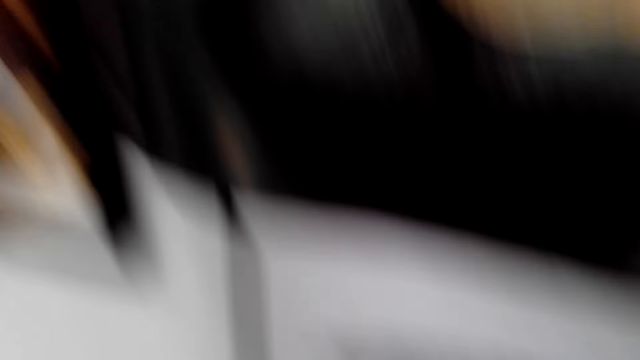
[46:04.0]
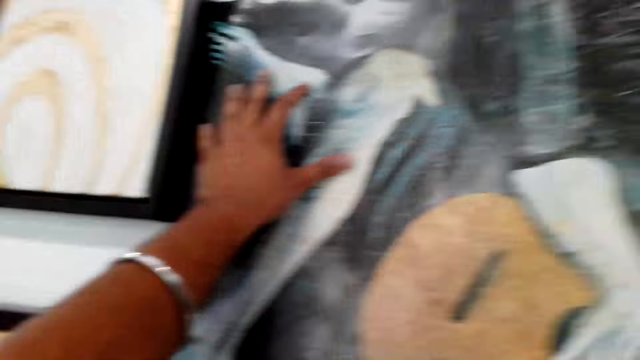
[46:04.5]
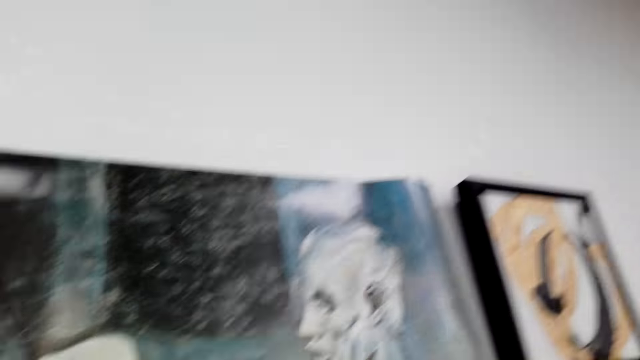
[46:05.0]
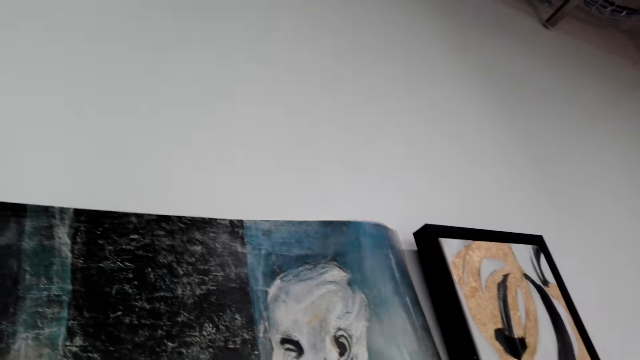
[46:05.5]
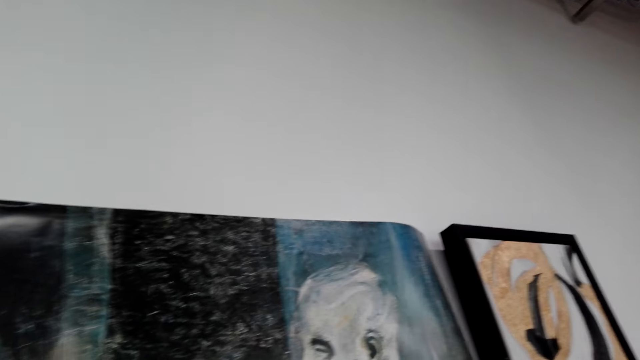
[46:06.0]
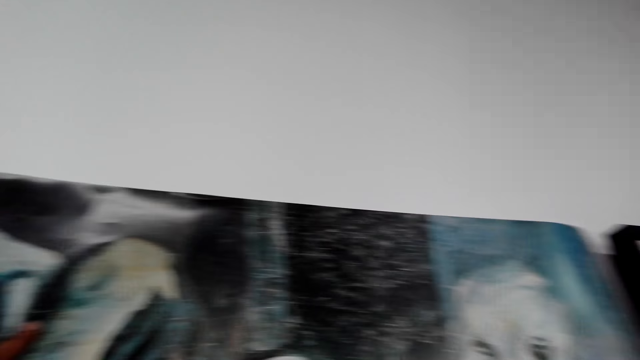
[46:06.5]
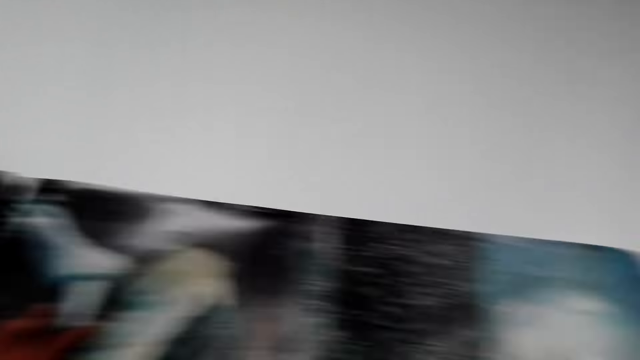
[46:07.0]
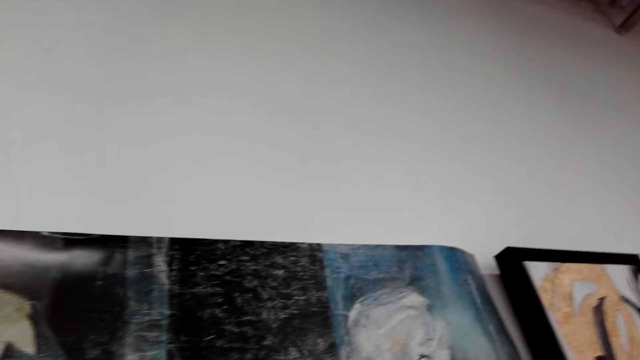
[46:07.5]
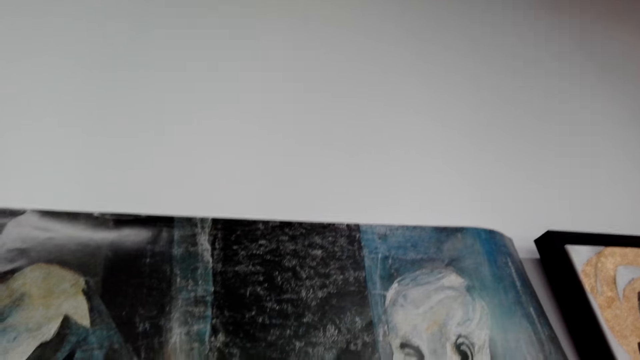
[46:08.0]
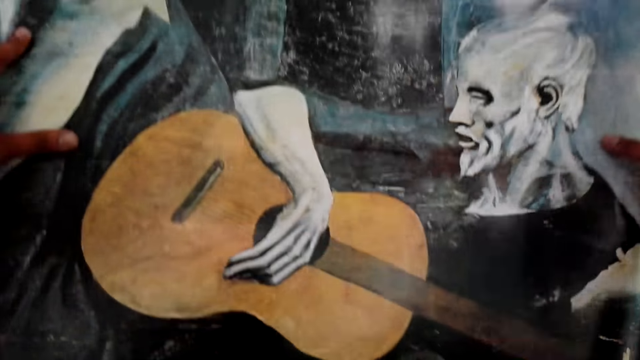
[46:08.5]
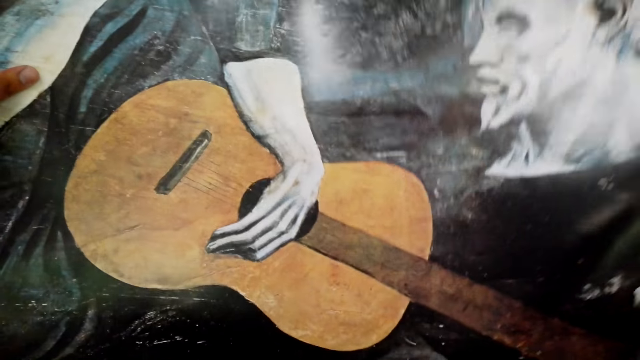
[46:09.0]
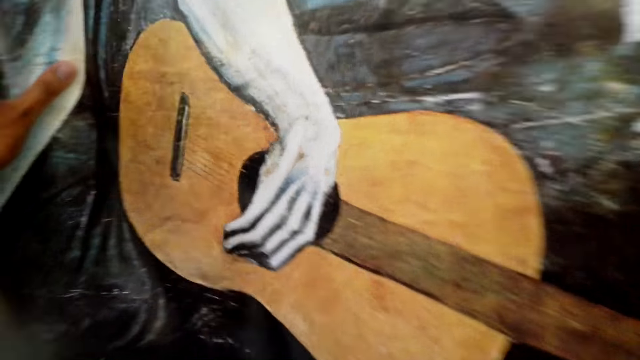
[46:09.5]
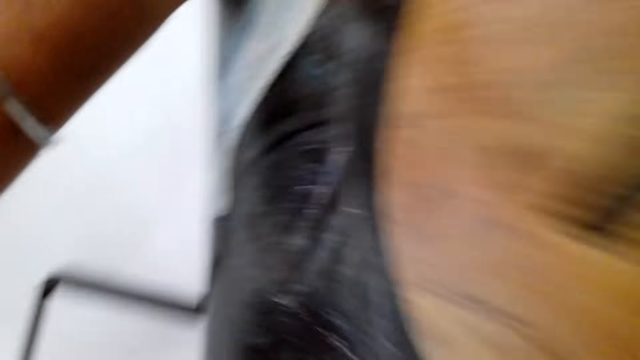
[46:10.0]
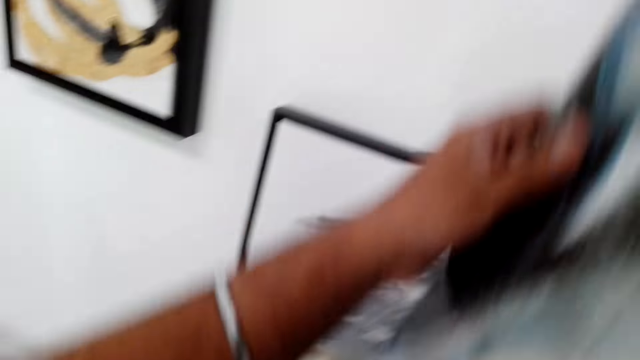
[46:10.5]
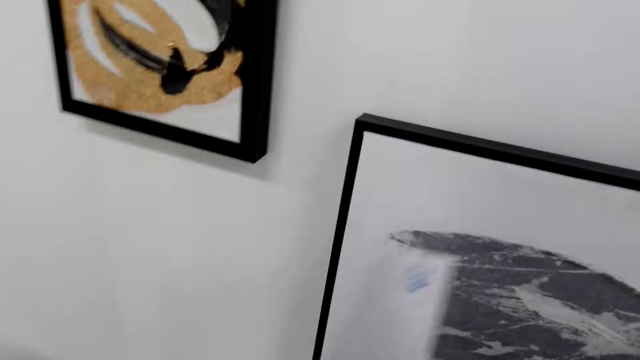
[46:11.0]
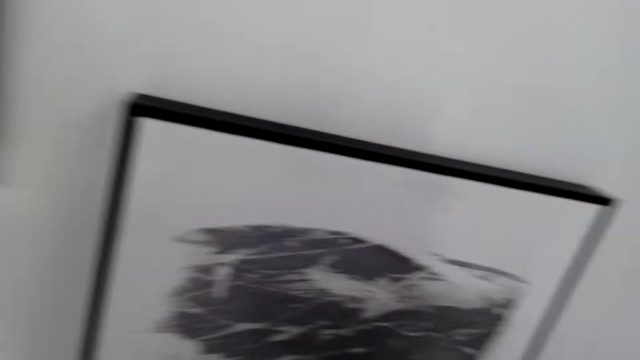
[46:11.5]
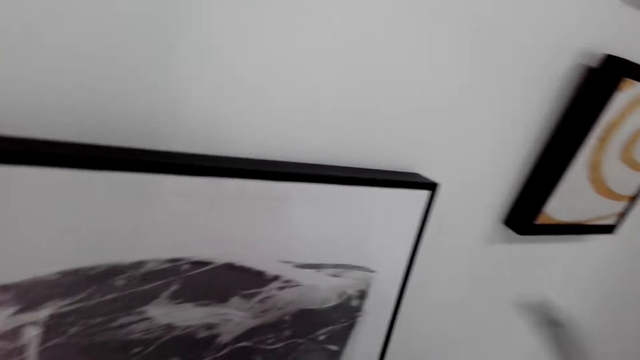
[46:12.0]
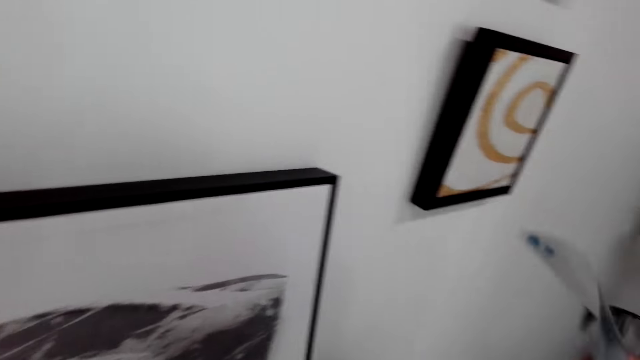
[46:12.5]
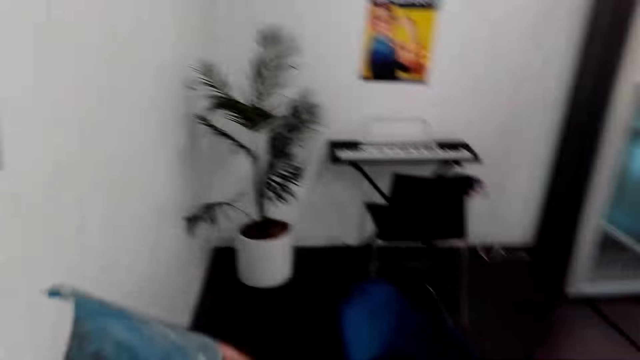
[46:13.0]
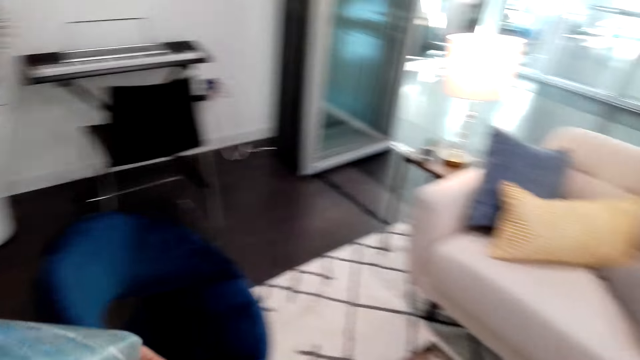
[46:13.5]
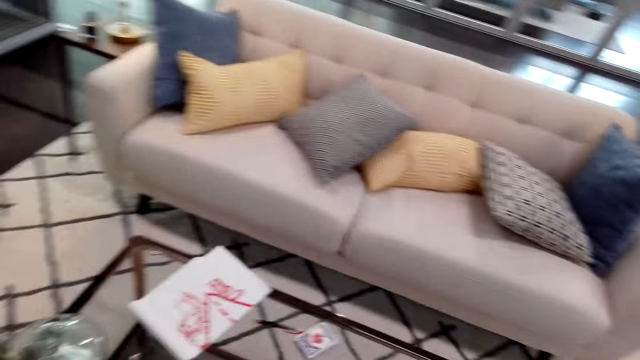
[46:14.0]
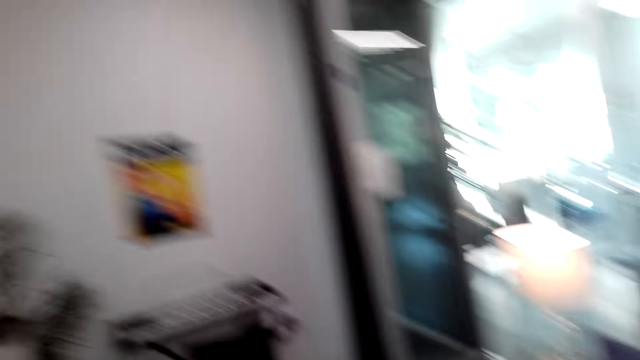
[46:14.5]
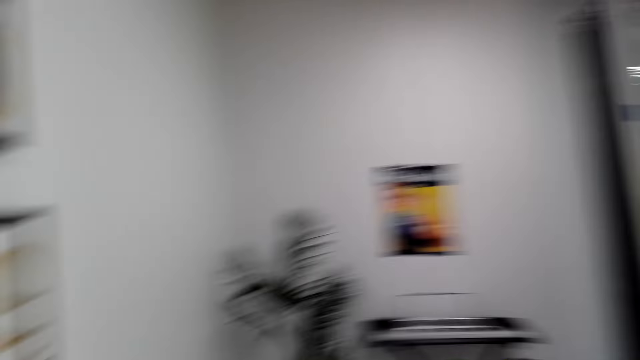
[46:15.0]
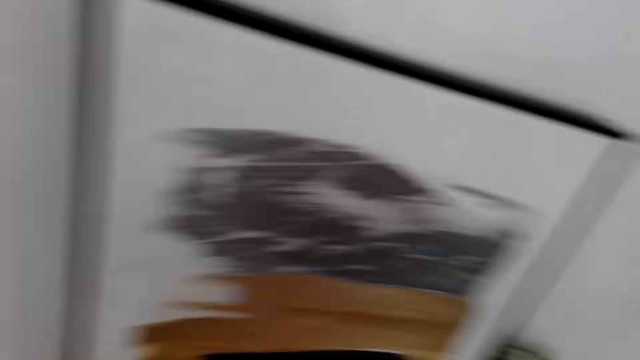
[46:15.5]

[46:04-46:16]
The camera wearer removes the poster from the wall.

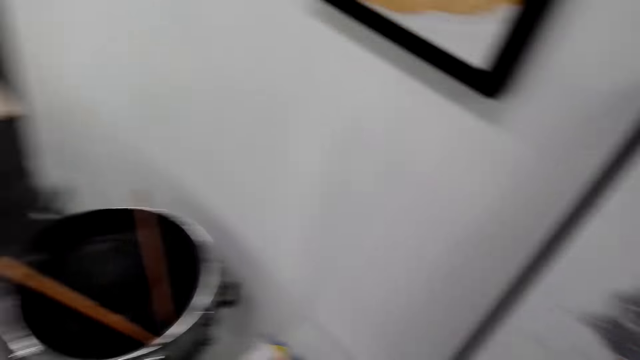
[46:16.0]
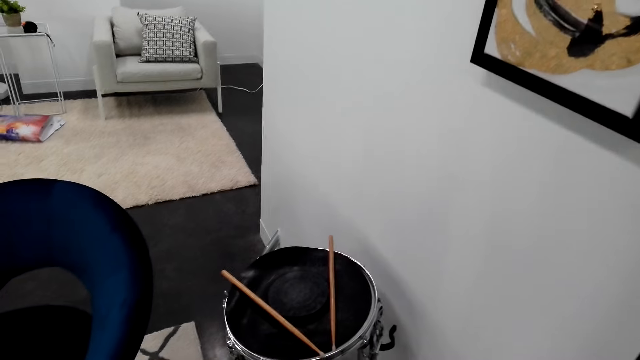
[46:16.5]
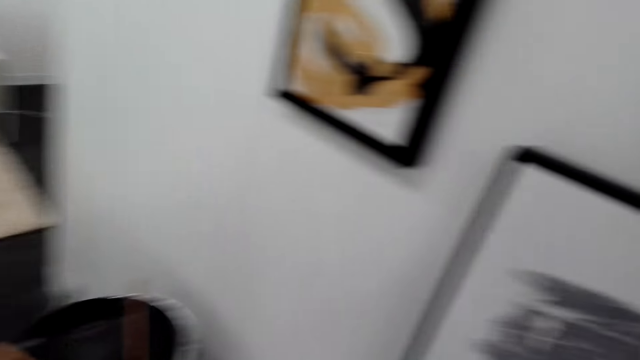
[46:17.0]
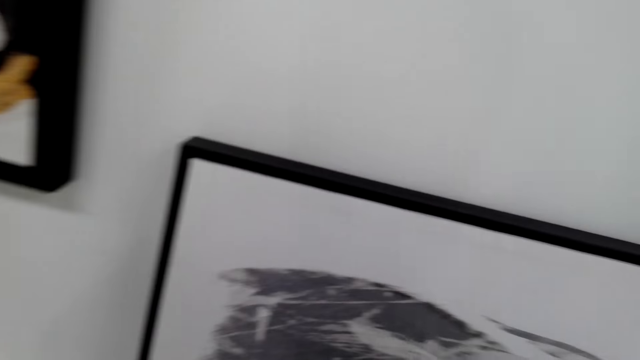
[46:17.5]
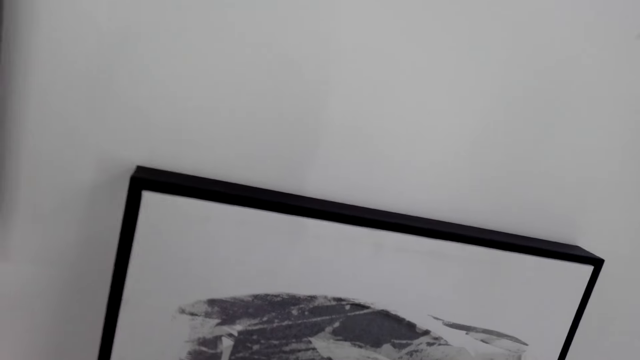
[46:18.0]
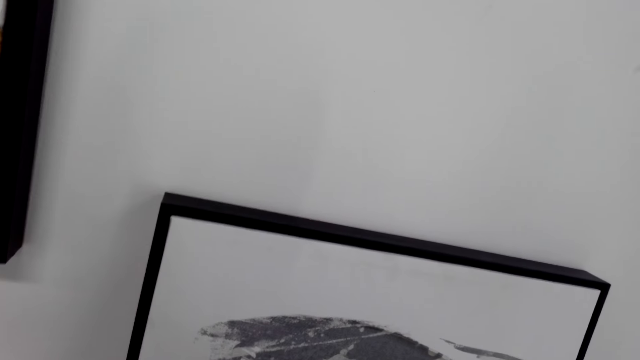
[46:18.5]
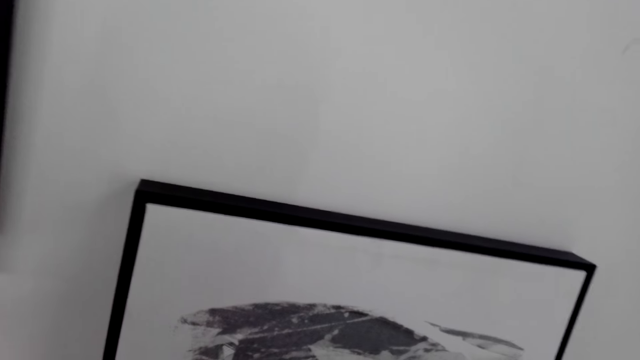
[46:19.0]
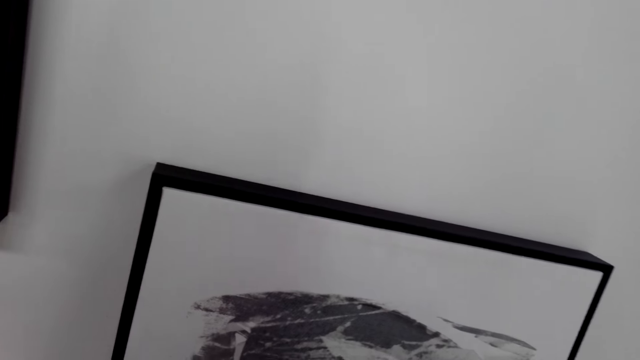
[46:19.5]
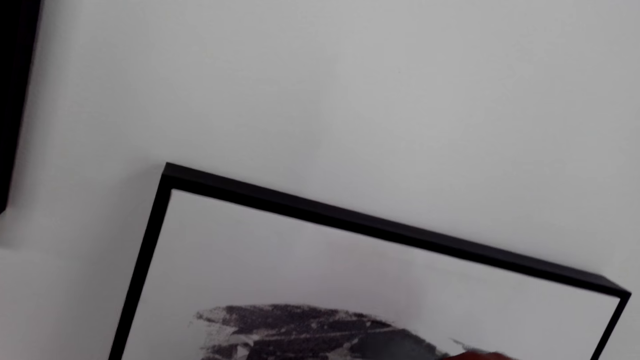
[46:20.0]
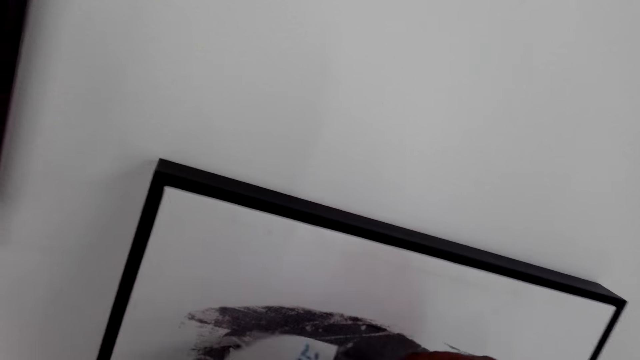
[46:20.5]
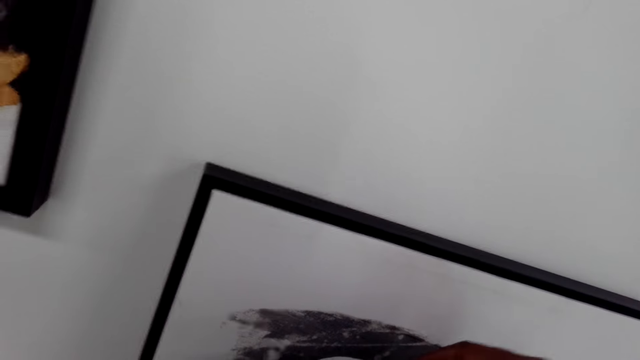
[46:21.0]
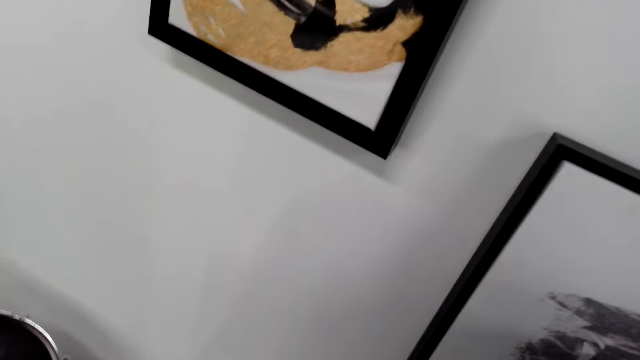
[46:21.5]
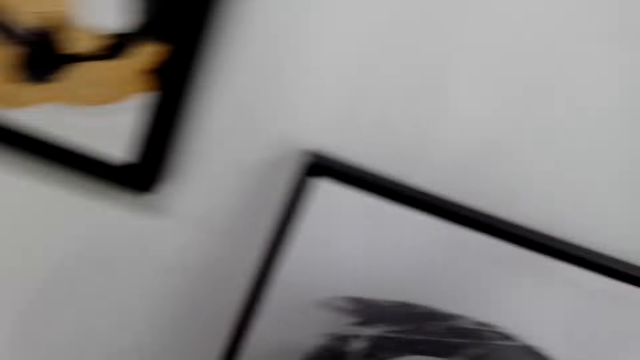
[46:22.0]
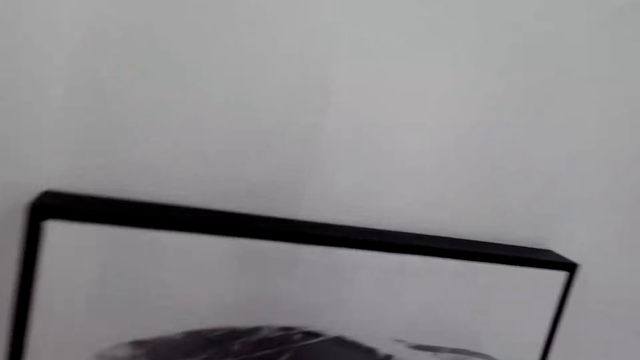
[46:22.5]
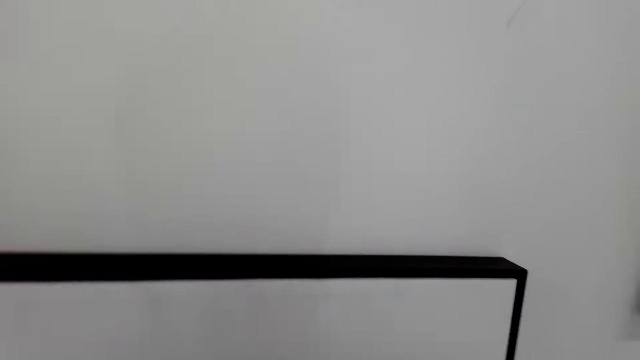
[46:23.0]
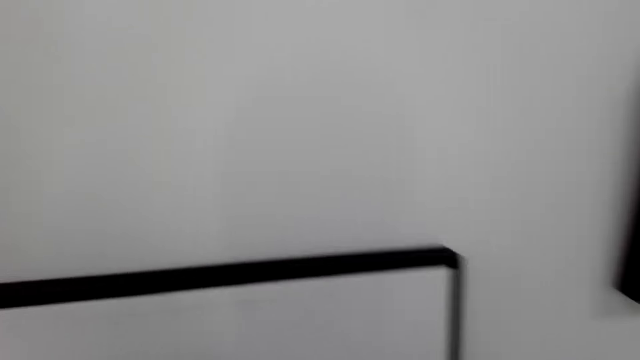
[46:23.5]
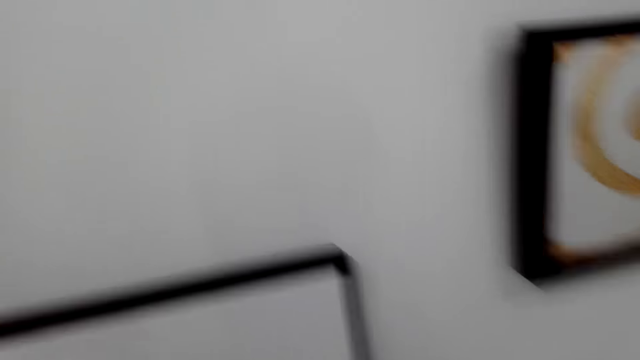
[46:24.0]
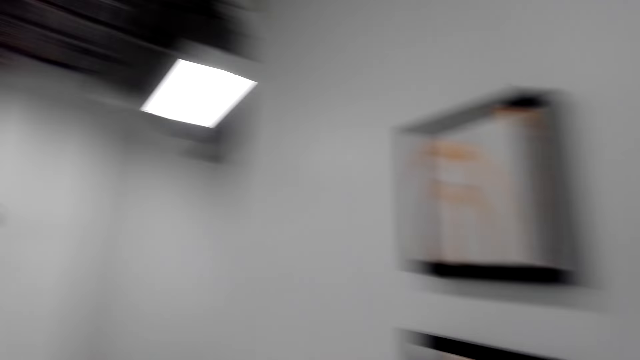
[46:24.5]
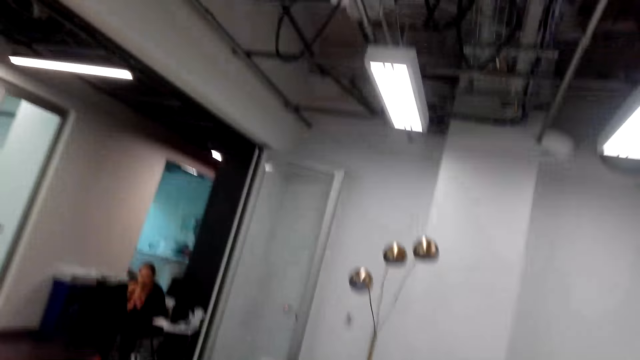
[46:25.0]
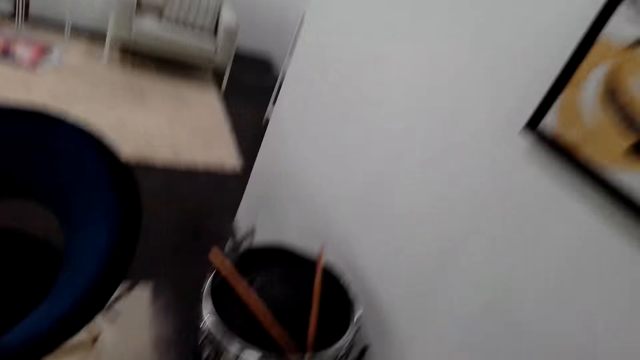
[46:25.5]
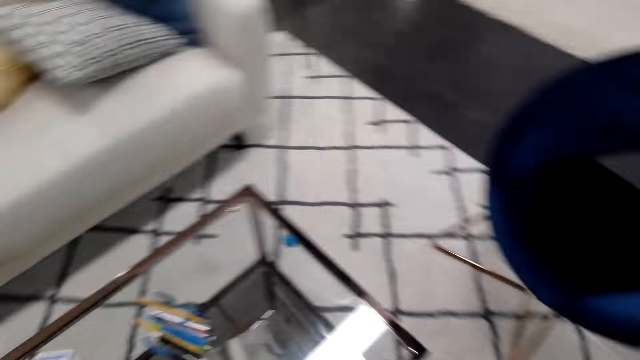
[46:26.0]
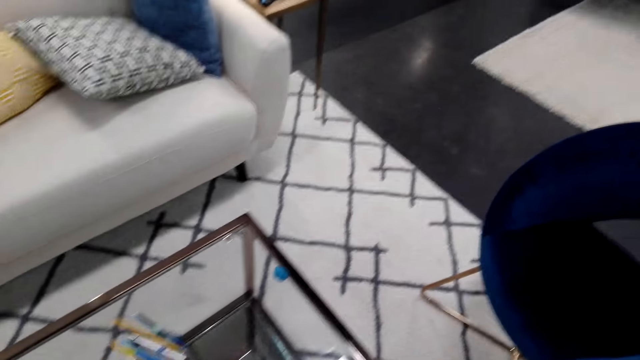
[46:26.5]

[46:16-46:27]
A lady sits on a chair.
